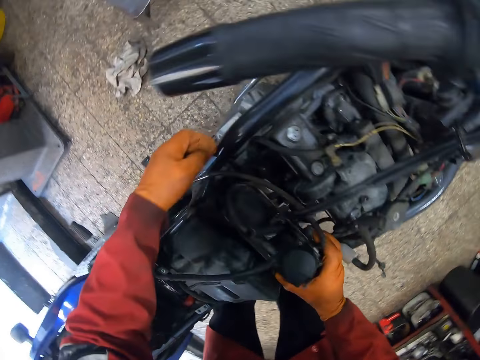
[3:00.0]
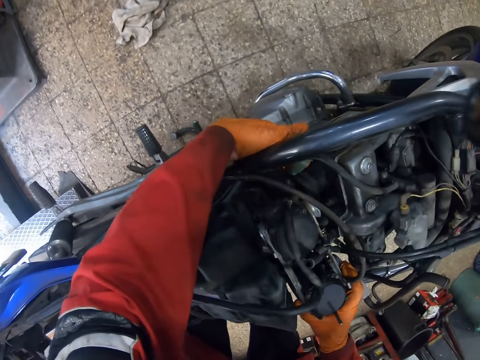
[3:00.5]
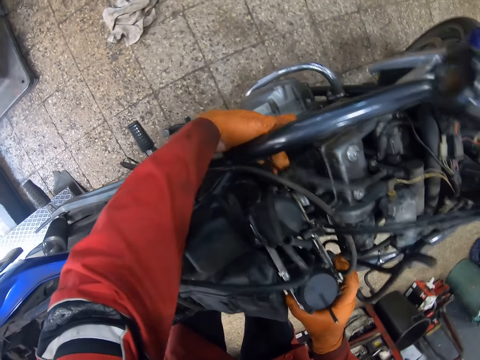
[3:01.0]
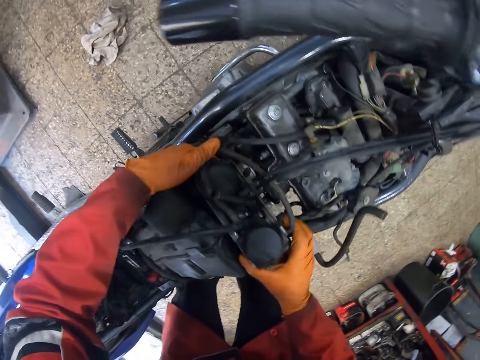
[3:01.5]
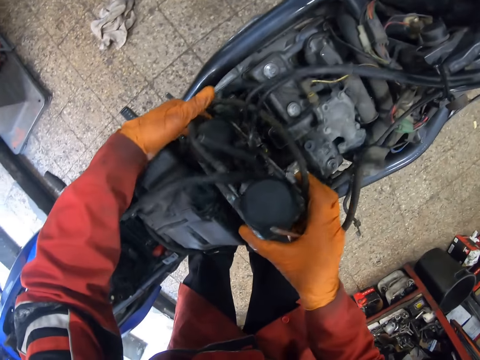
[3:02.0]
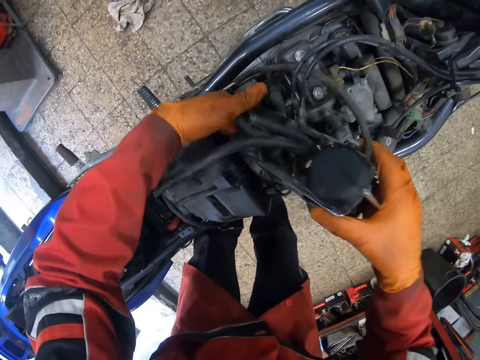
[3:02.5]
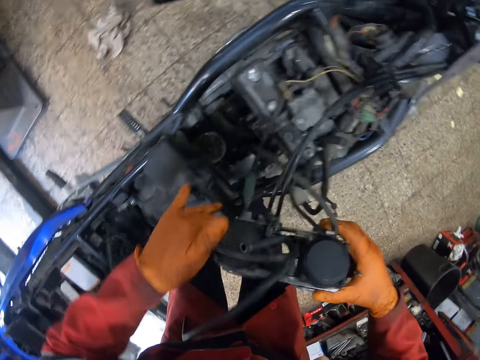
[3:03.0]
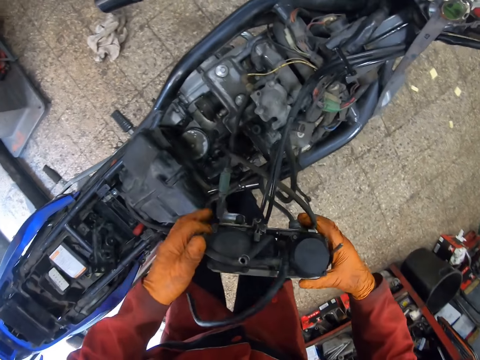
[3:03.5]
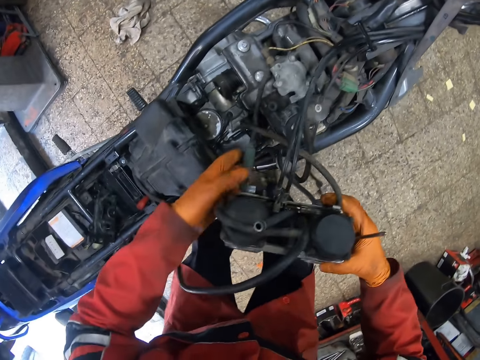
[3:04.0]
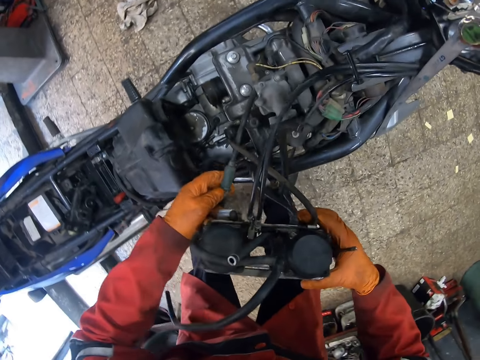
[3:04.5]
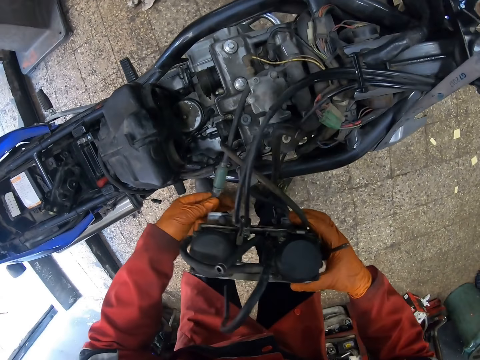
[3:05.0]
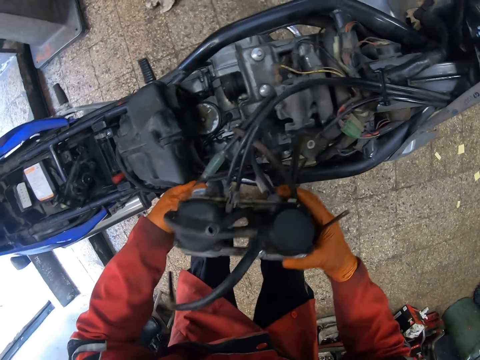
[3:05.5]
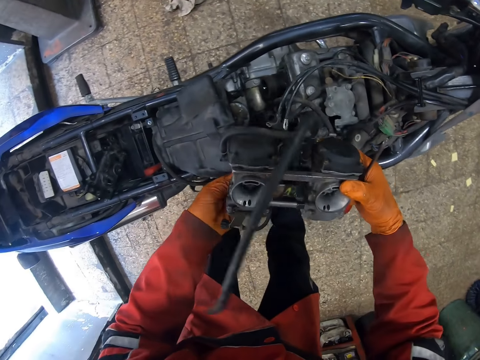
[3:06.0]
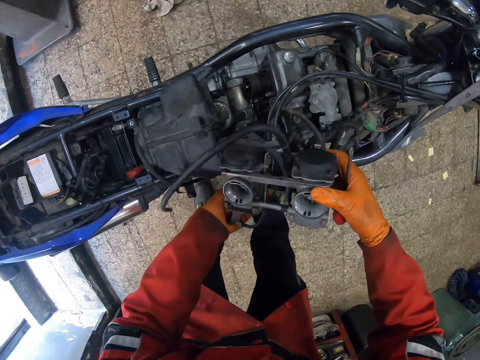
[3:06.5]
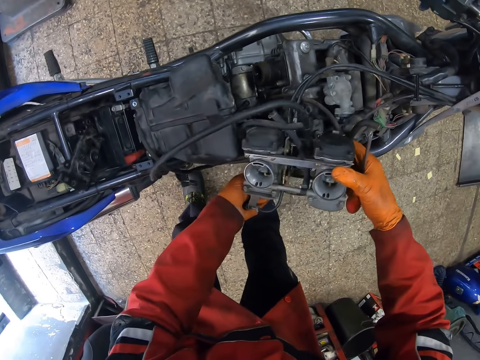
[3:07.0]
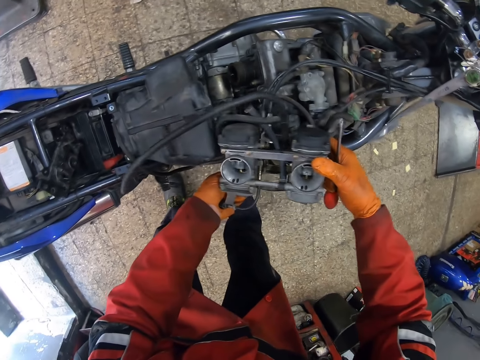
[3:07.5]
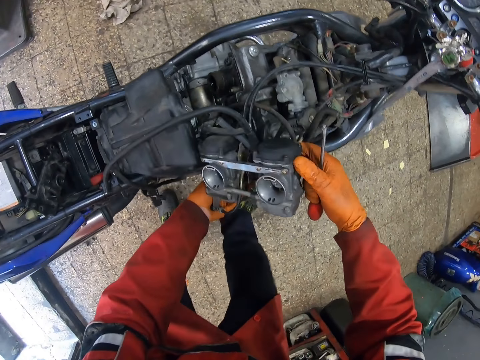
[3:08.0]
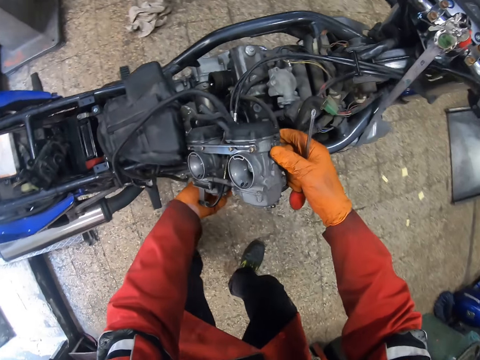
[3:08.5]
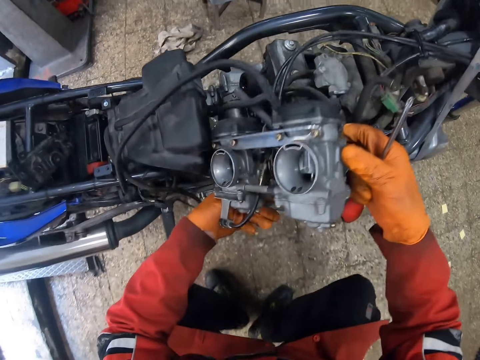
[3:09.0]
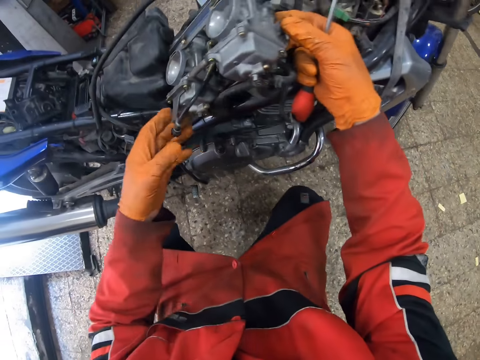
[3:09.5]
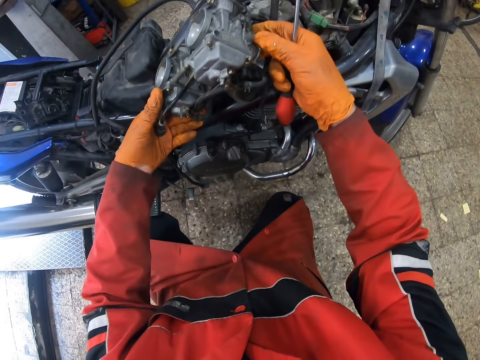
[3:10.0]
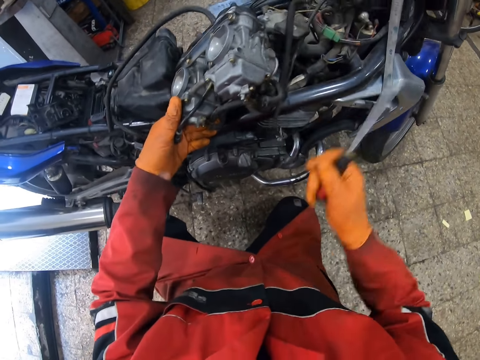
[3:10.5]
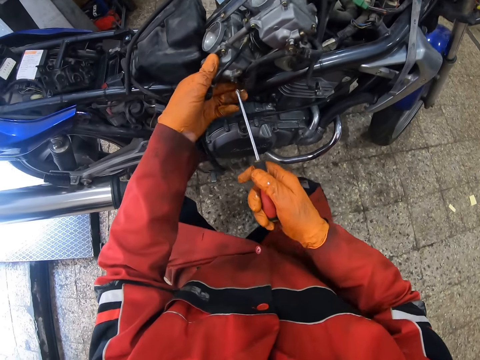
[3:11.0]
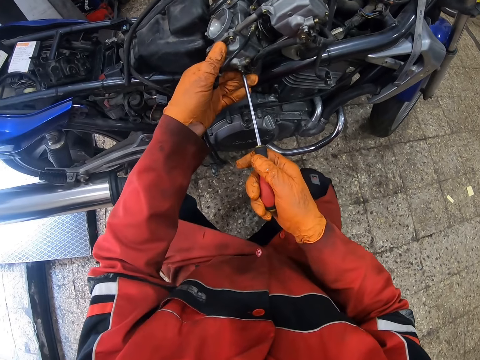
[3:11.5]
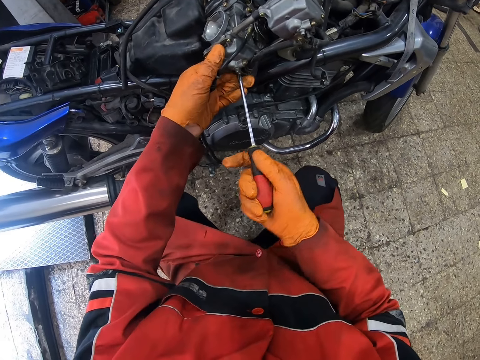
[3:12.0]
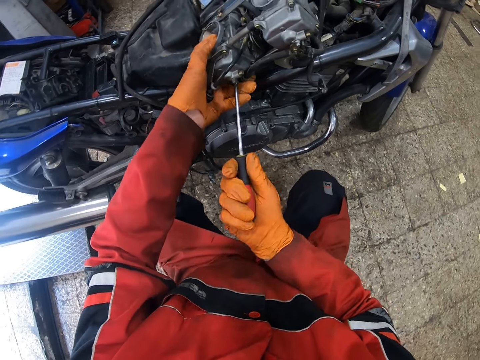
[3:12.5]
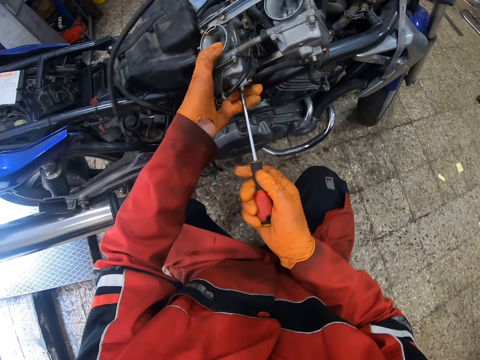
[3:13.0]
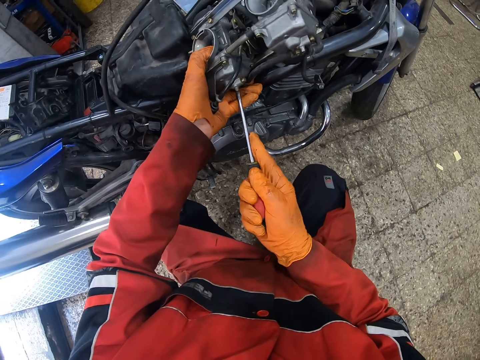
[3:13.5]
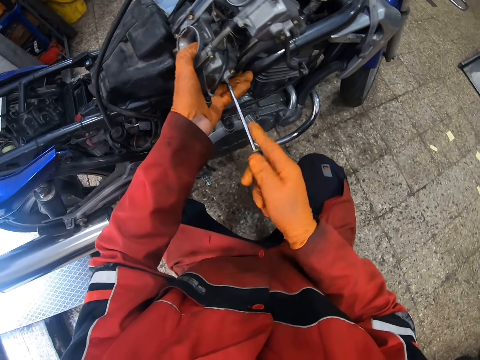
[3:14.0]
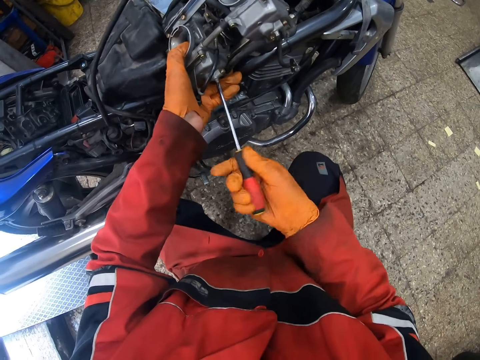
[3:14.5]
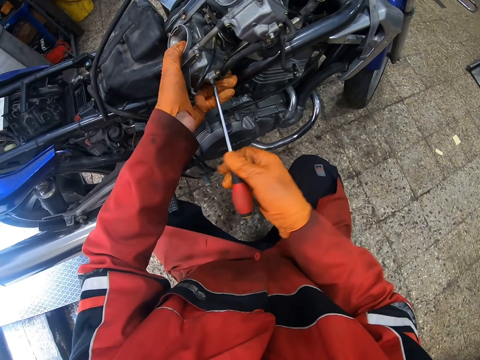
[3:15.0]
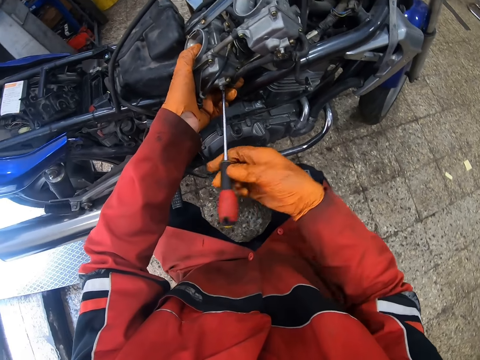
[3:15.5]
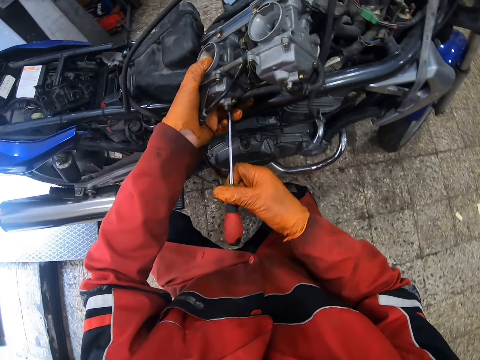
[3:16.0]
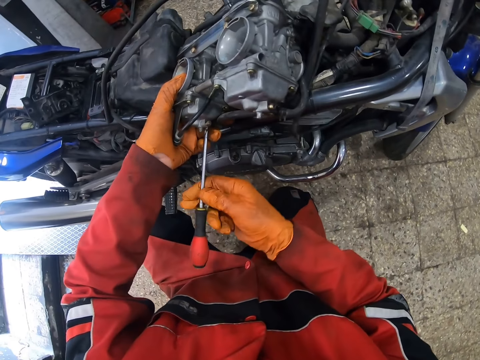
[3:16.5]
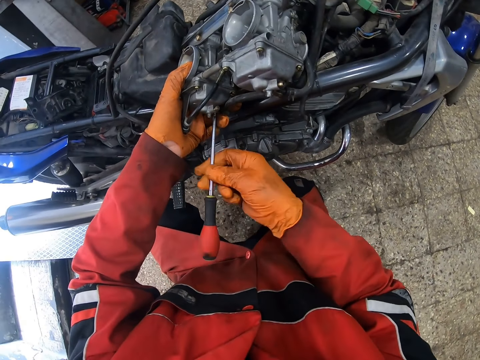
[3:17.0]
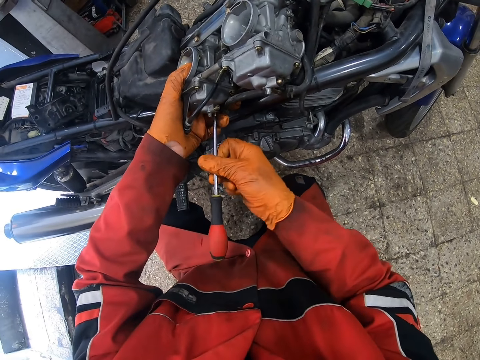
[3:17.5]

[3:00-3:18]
The camera wearer removes the tube from the blue color scooter with both gloved hands. They loosen a bolt on the blue color scooter with the T bar in both gloved hands.

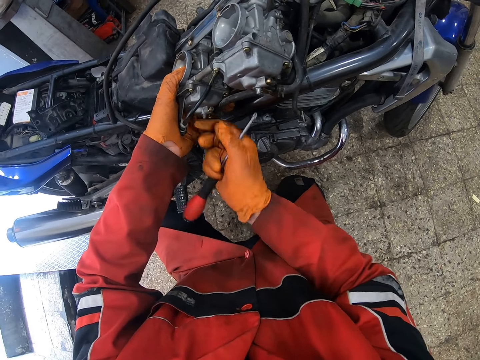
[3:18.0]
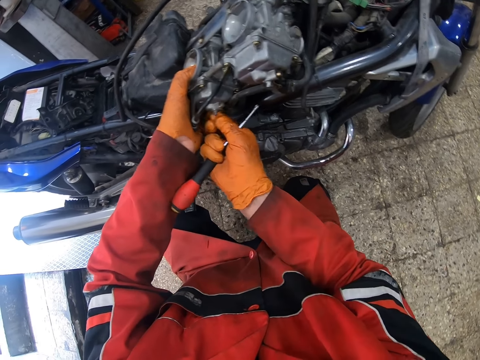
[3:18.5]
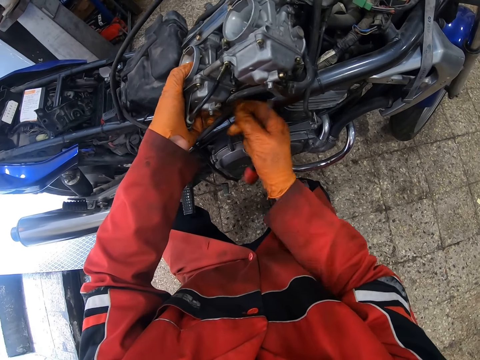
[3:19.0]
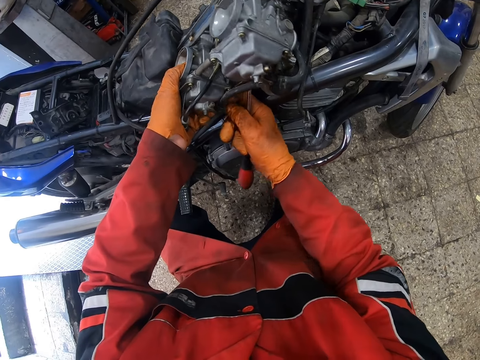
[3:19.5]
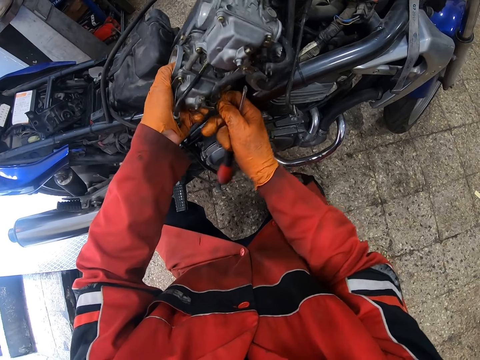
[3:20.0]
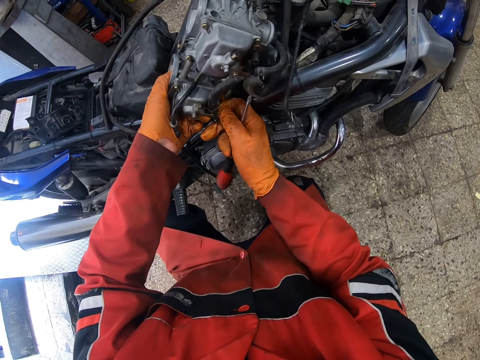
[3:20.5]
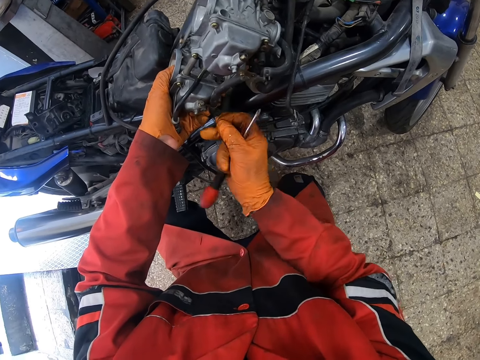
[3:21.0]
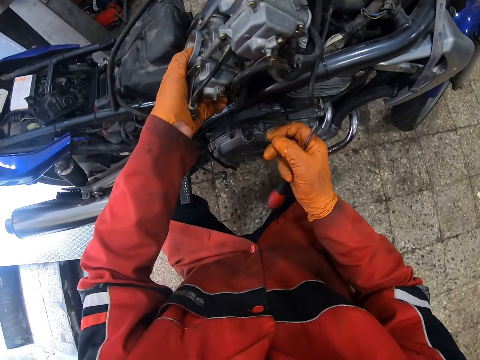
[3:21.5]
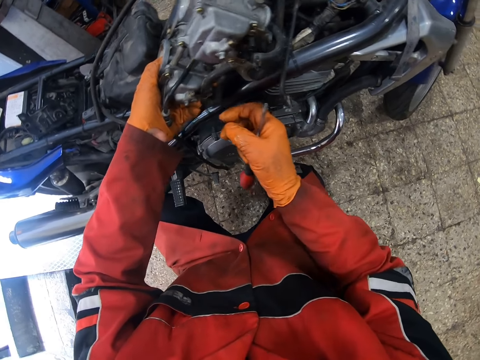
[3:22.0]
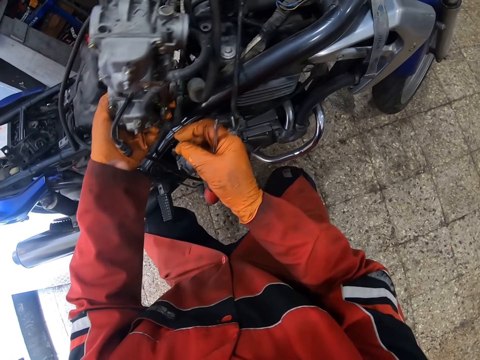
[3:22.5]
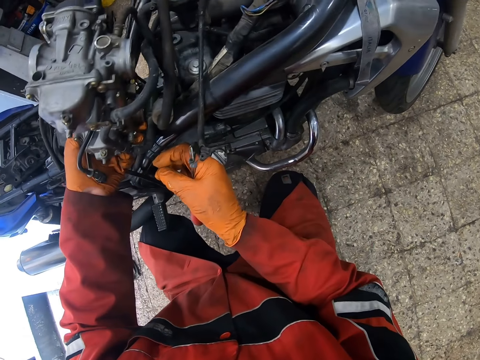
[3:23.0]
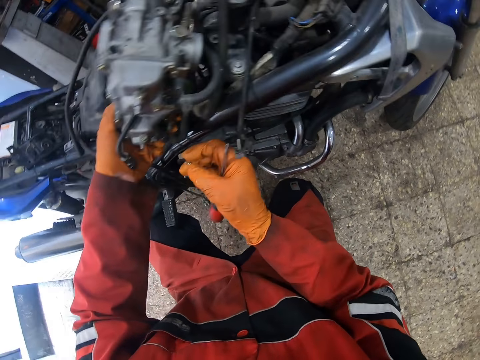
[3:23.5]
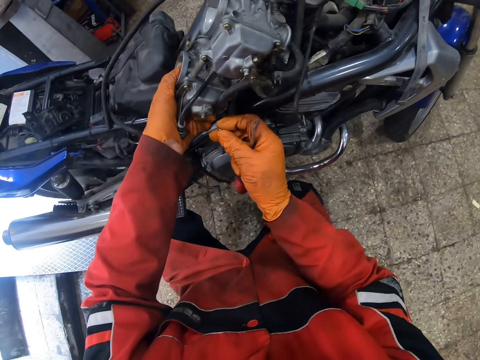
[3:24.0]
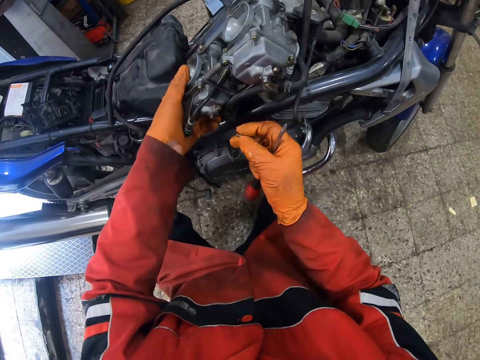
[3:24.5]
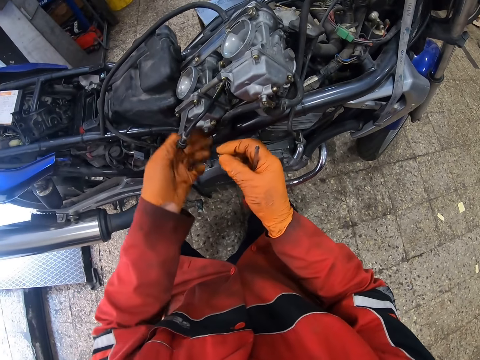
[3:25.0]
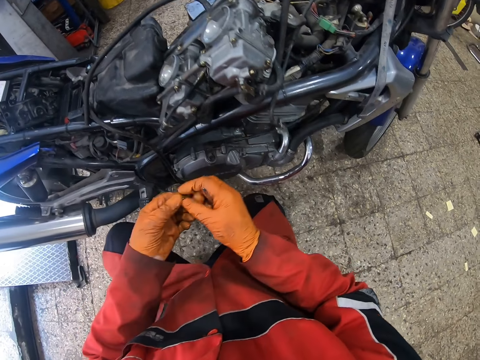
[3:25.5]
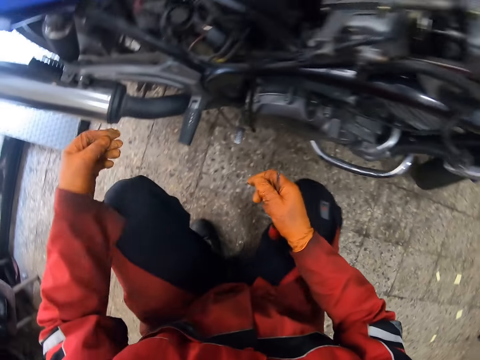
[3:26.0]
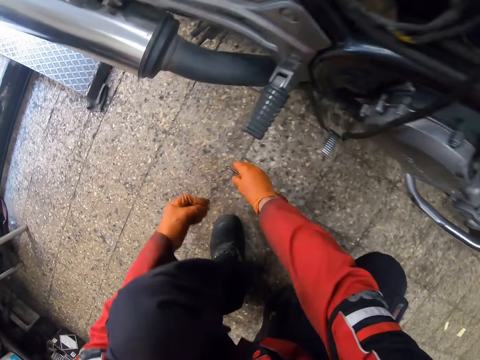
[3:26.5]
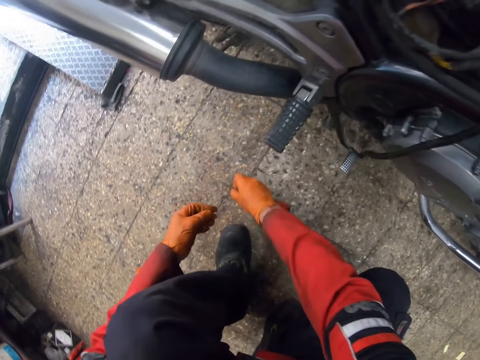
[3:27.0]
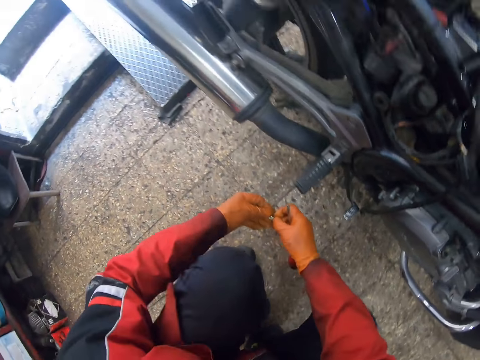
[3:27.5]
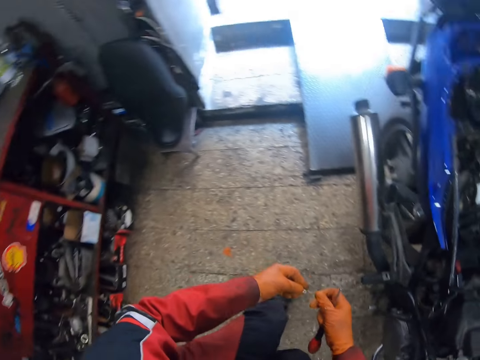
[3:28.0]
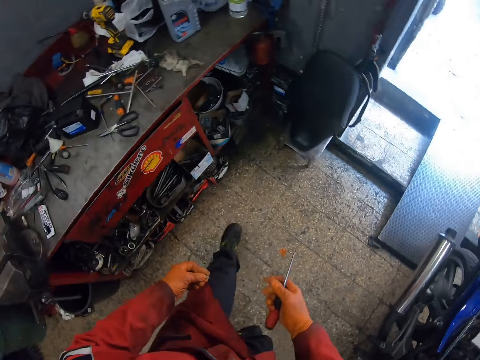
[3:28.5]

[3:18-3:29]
The camera wearer picks up a screw.
